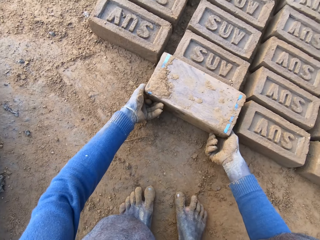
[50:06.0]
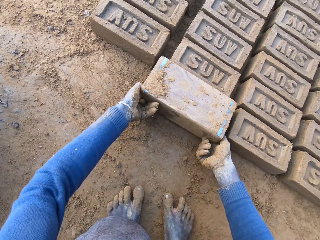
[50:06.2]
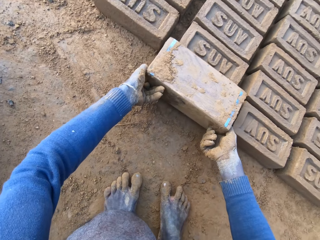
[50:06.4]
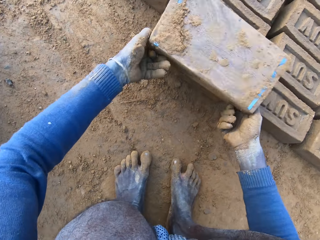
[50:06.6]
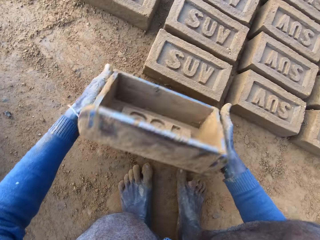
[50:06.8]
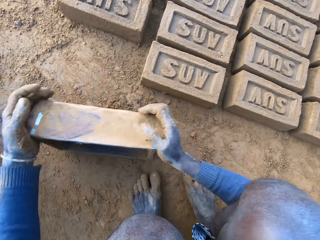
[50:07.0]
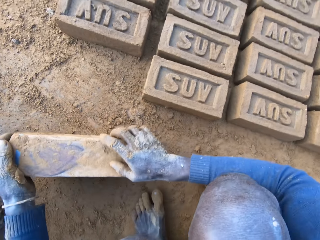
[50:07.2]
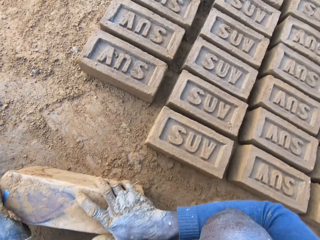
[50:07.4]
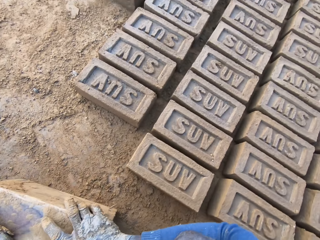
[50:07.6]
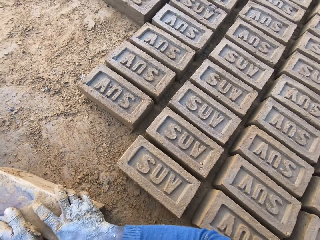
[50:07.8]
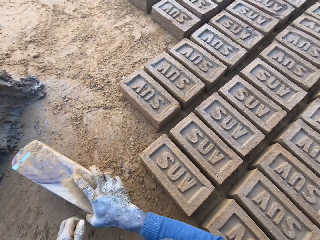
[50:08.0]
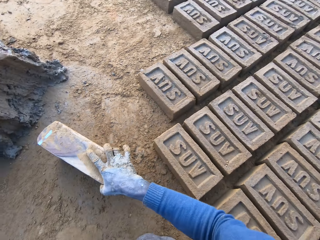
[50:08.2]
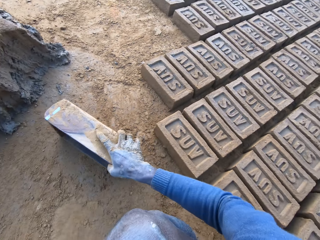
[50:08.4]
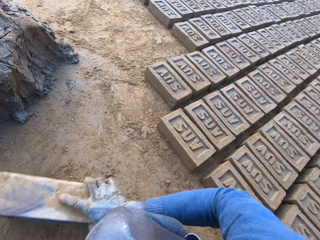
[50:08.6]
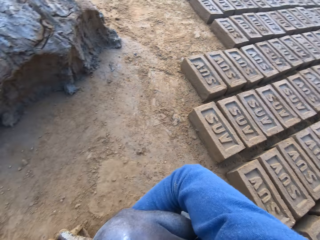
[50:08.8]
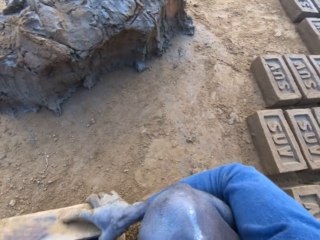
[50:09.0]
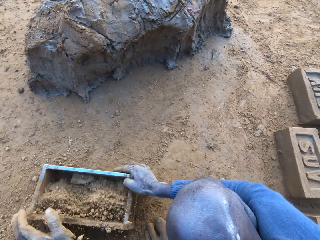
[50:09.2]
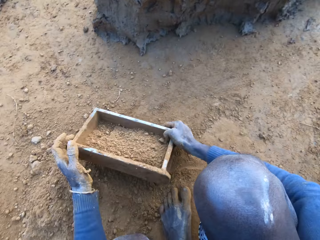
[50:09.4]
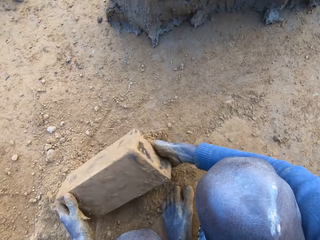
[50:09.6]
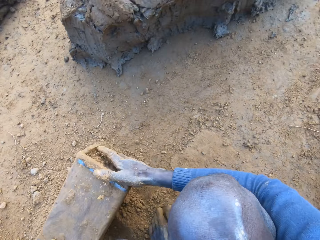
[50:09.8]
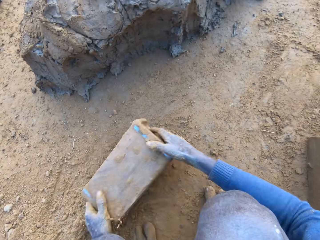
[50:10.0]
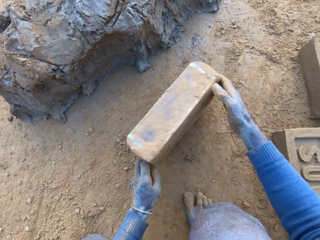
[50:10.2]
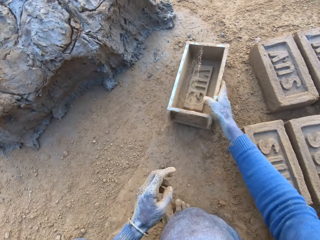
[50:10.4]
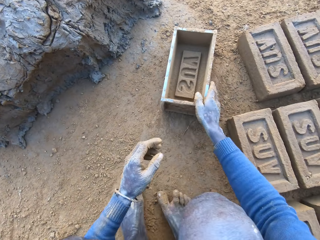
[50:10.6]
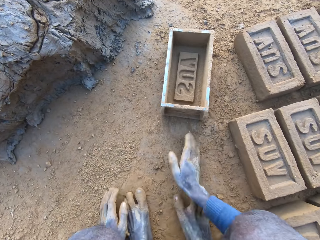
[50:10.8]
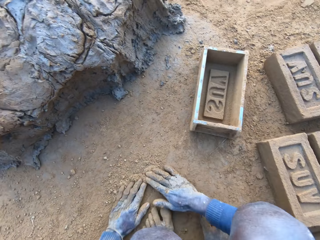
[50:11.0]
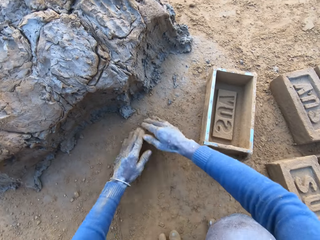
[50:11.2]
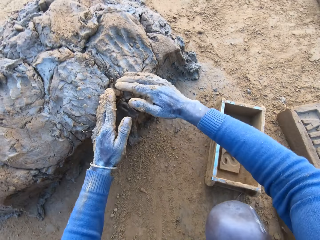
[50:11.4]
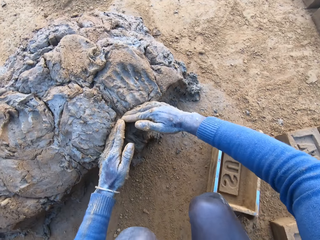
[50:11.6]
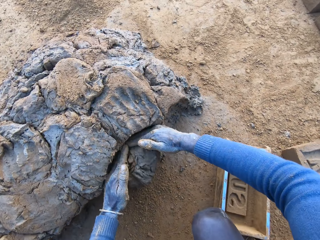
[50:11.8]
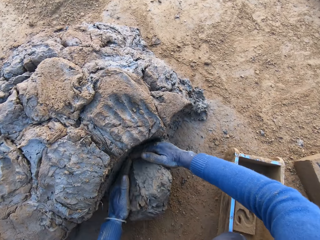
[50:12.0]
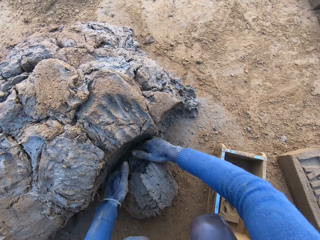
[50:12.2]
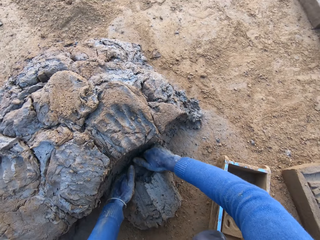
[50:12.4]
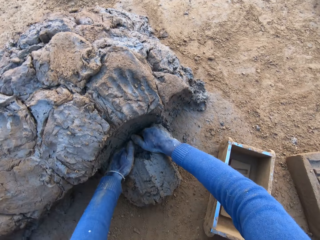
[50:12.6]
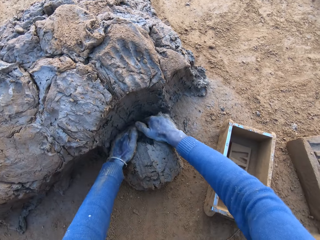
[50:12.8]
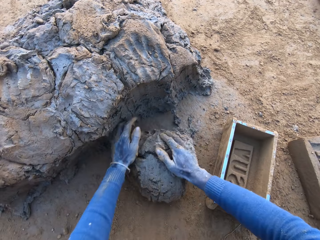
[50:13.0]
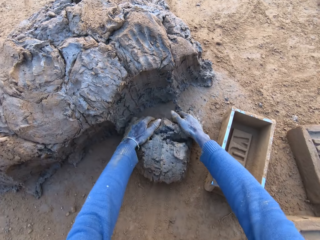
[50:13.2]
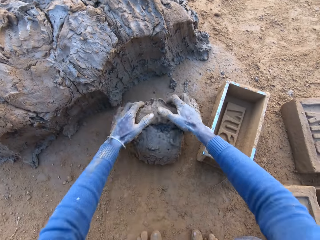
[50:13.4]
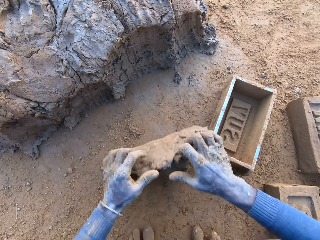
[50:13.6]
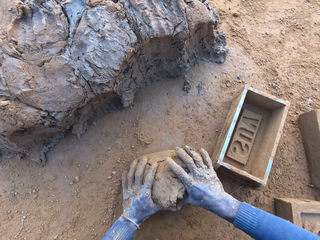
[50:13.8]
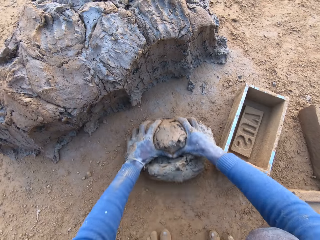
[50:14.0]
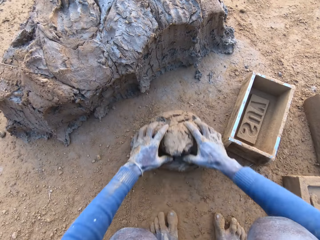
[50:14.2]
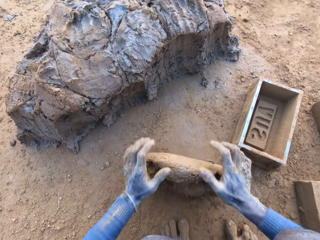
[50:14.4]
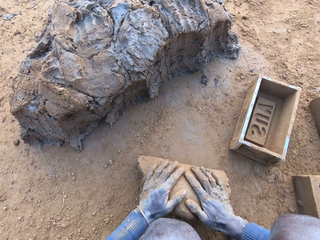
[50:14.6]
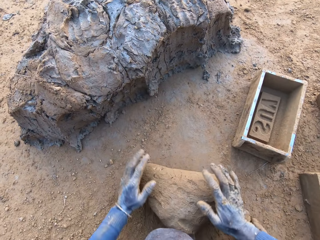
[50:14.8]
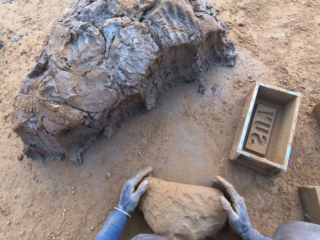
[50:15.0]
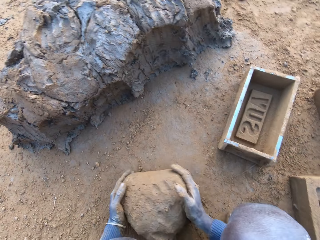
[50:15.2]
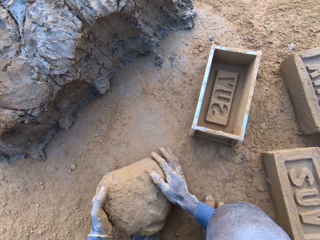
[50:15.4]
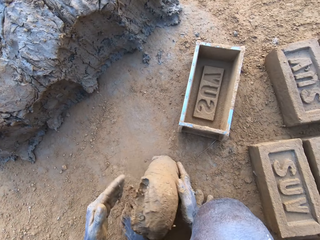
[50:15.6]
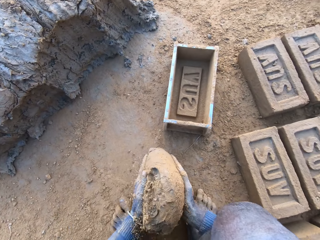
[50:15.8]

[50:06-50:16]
The camera wearer pours out the brick on the ground out of the brick molder. He cleans the brick molder with his hands. He packs some sand with the brick molder. He pours out the sand in the brick molder. He throws the brick molder on one side with his hands. He rubs his hands on the ground. He scoops some mortar or clay with his hands. He adjusts the mortar on the ground. He rolls the clay on the ground.

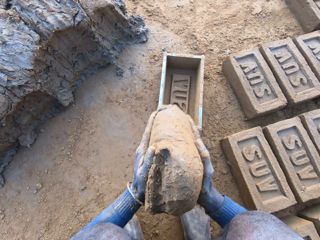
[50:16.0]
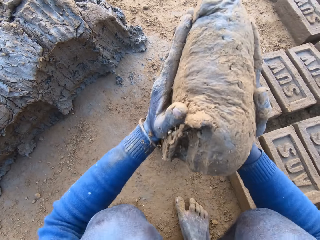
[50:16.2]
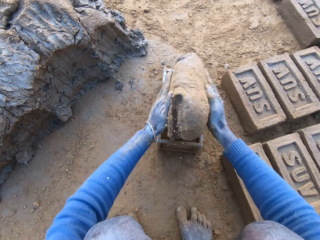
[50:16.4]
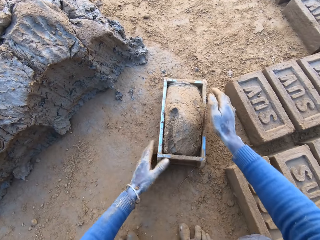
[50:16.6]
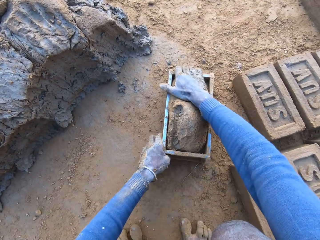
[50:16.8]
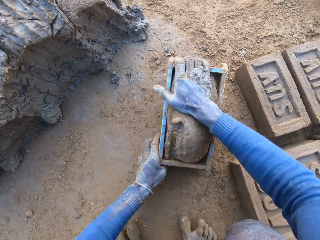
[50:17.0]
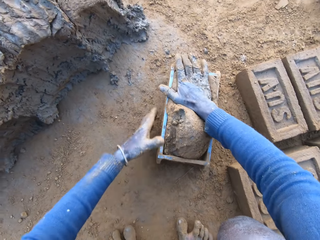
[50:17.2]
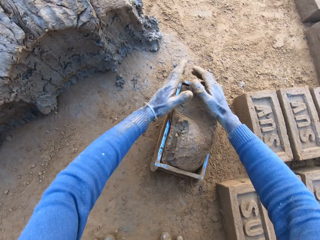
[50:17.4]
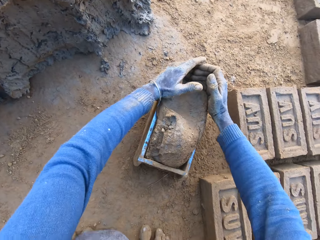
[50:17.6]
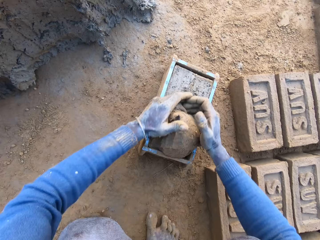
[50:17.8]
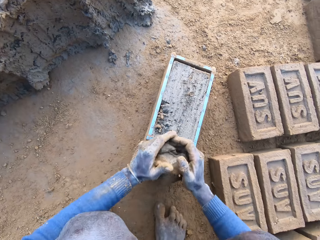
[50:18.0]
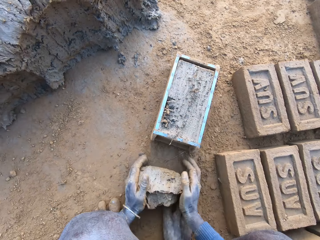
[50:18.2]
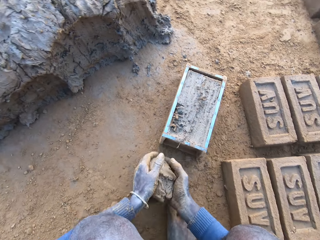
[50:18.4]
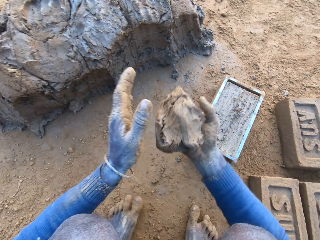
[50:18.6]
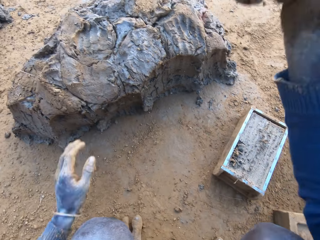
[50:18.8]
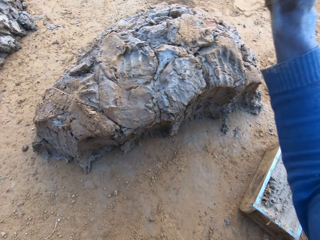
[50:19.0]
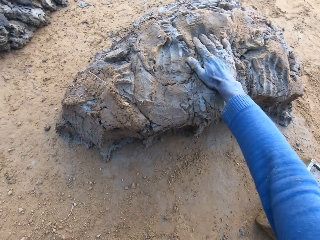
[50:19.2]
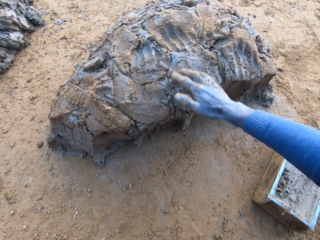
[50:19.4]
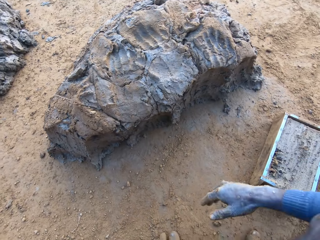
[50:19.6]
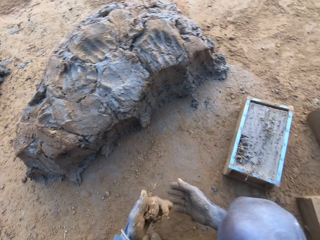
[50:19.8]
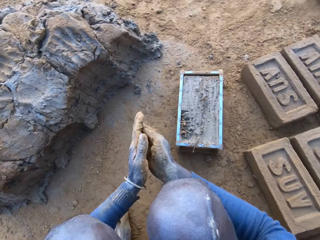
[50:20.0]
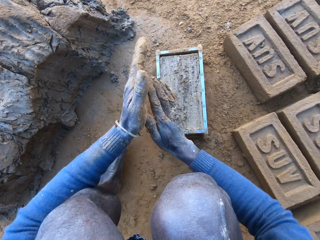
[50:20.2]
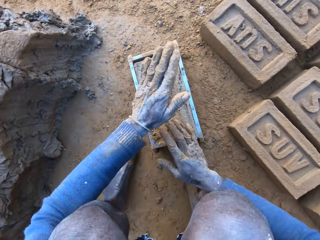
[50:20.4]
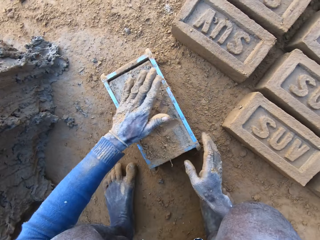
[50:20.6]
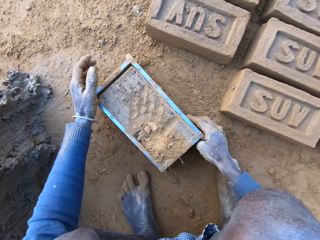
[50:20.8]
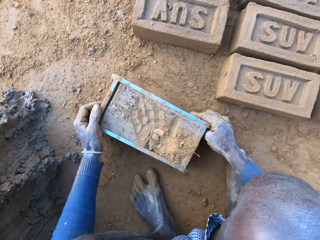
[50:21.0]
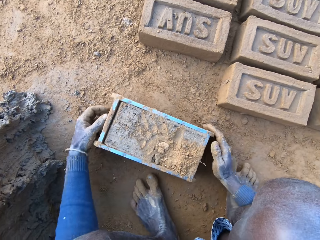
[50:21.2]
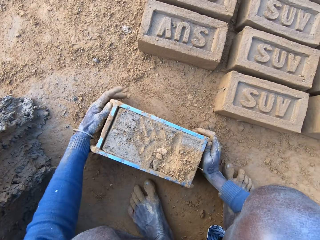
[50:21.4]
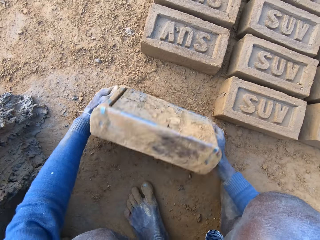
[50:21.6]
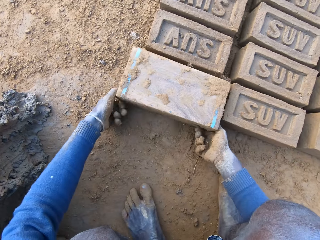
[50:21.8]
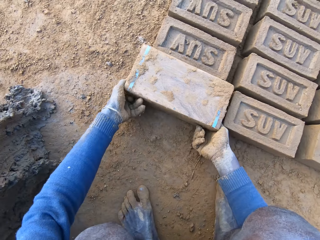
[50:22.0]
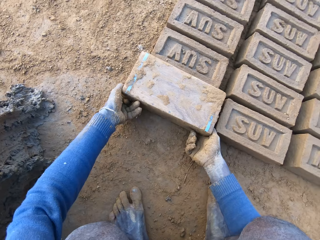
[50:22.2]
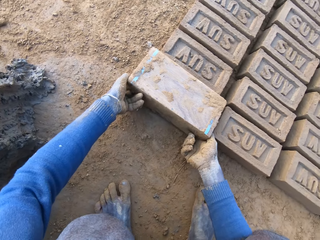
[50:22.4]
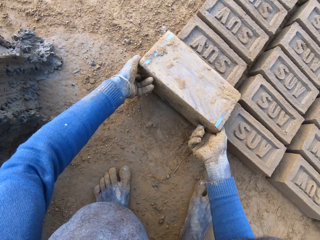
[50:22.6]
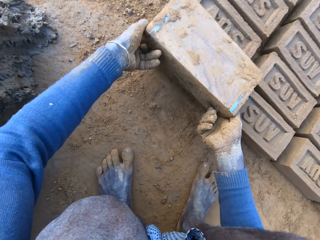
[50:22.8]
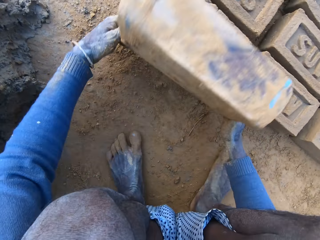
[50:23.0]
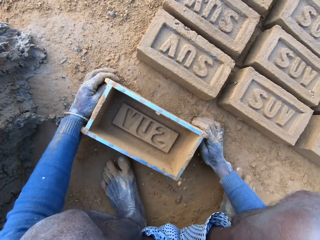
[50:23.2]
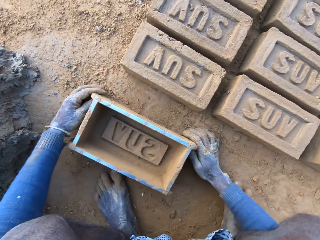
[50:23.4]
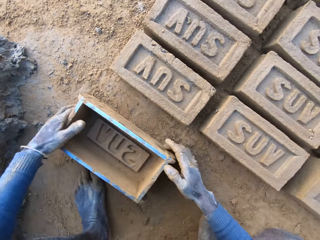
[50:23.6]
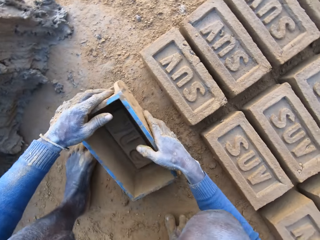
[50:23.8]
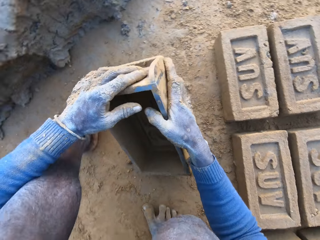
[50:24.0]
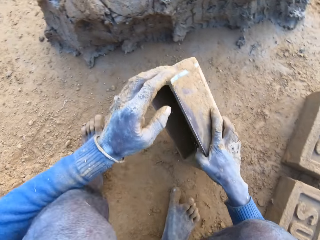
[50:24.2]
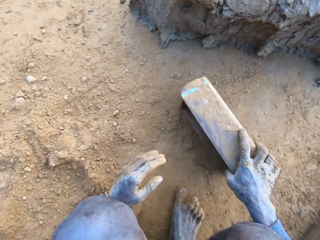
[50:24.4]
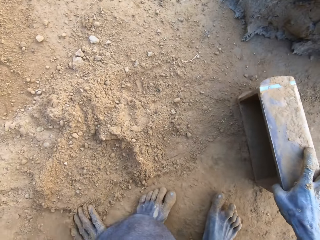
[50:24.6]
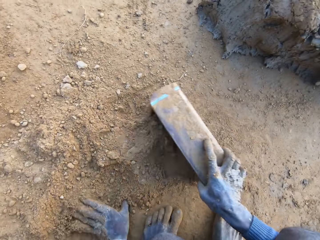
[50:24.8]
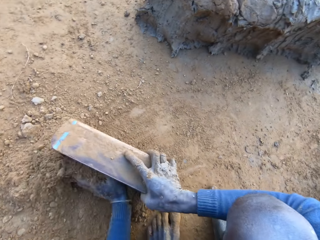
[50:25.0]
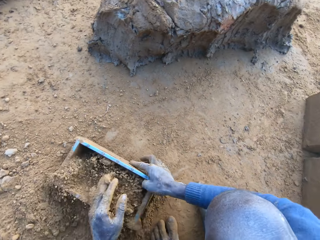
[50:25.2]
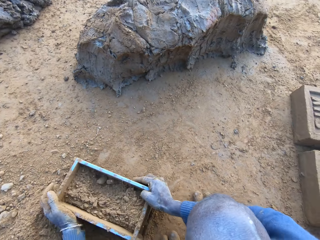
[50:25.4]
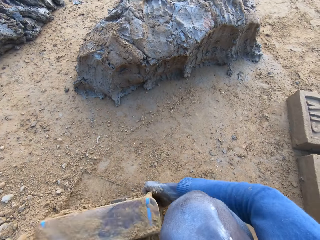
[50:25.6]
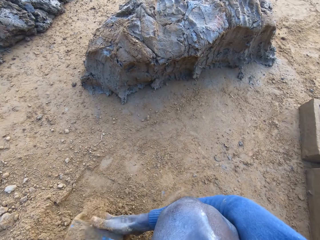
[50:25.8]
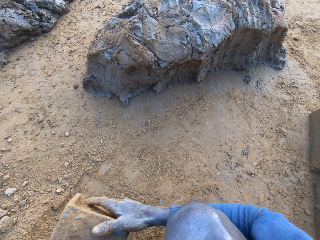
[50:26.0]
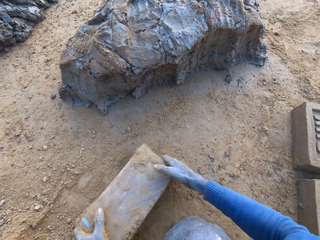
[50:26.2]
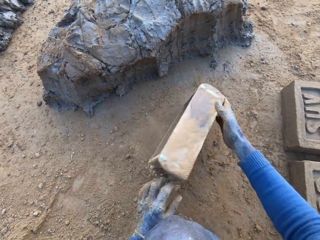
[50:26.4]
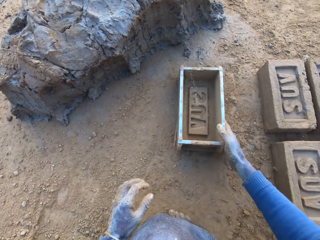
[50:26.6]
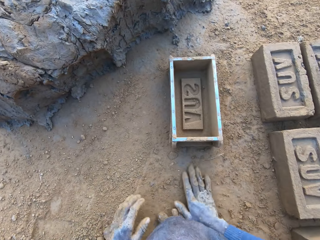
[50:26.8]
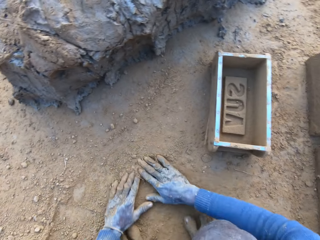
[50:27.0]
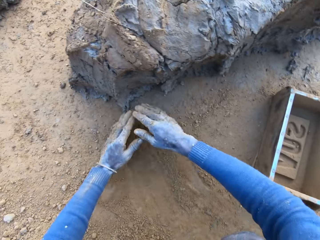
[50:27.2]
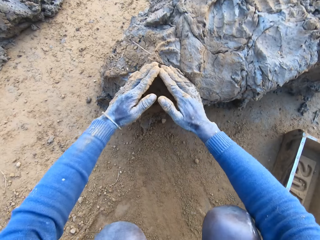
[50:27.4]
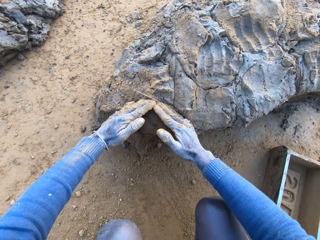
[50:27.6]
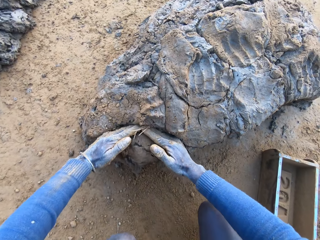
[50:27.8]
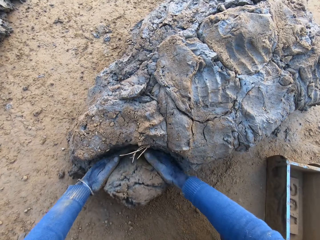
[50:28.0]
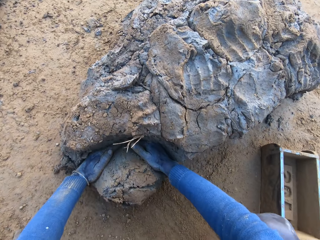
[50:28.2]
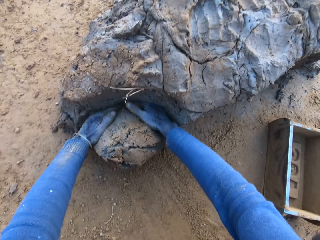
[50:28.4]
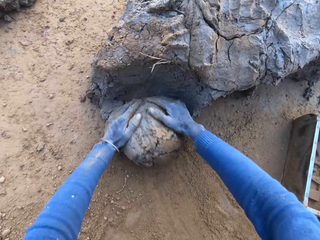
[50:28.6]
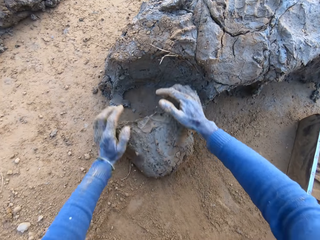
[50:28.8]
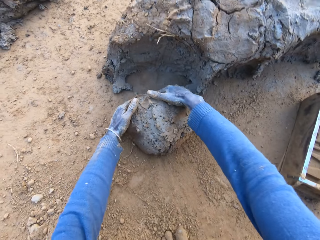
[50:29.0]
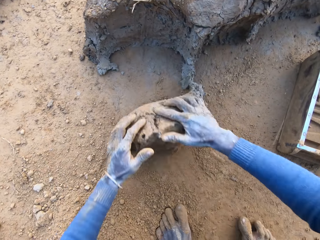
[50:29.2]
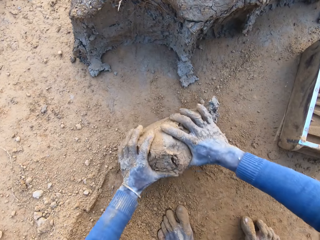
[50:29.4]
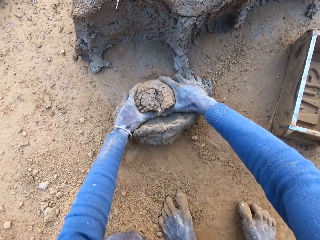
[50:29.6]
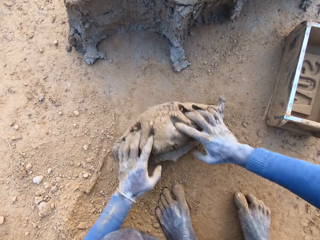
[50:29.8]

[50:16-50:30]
The camera wearer packs the mortar or clay on the ground with his hands. He drops the mortar inside the brick molder and adjusts the mortar inside the brick molder. He flattens the clay. He throws the mortar on the remaining mortar on the ground. He rubs his hands with sand and rubs sand on the surface of the mortar inside the brick molder. He pours out the brick on the ground out of the brick molder. He packs some sand with the brick molder. He pours out the sand in the brick molder. He throws the brick molder on one side with his hands. He rubs his hands on the ground. He scoops some mortar with his hands.
